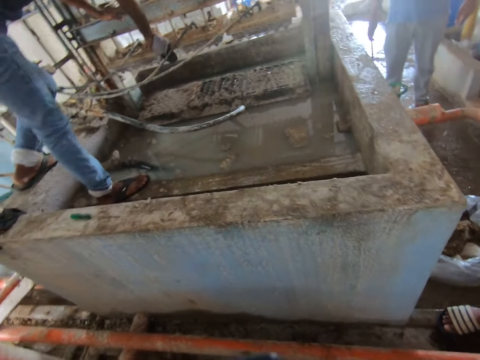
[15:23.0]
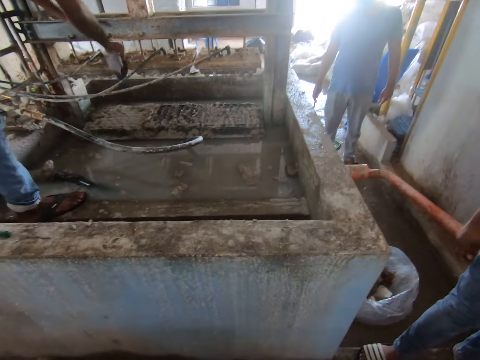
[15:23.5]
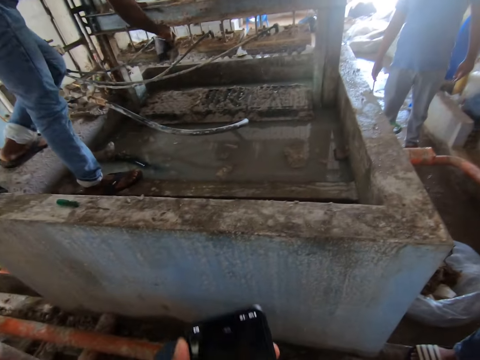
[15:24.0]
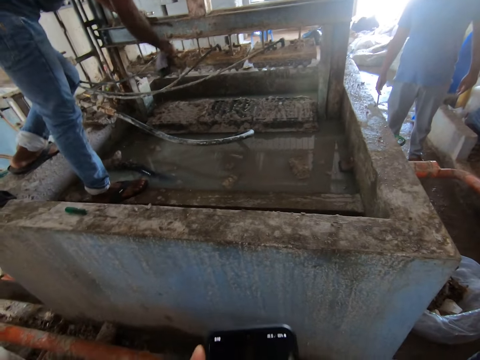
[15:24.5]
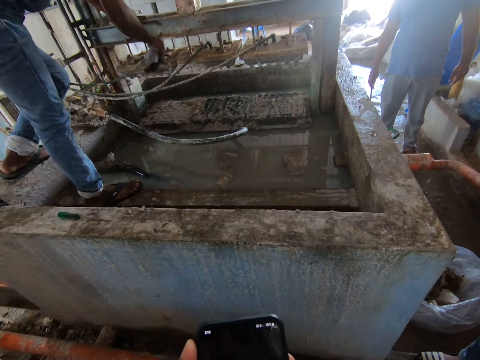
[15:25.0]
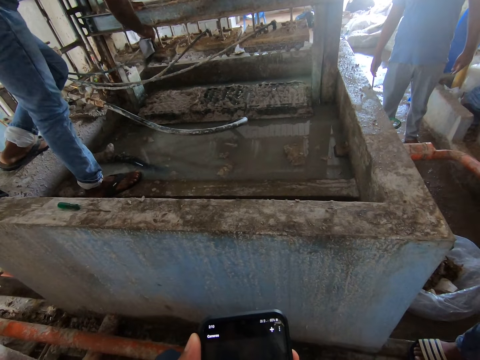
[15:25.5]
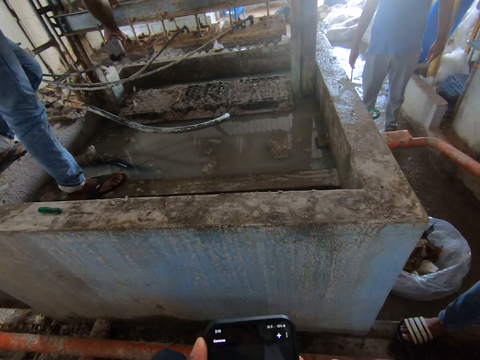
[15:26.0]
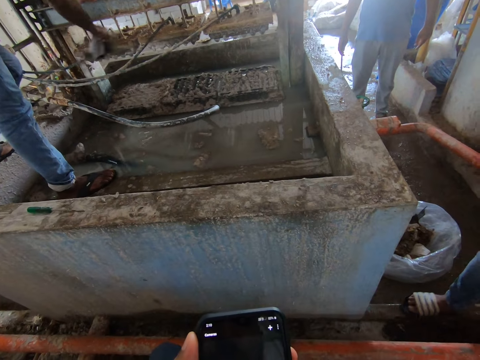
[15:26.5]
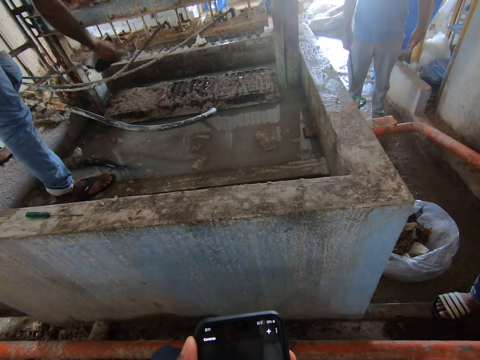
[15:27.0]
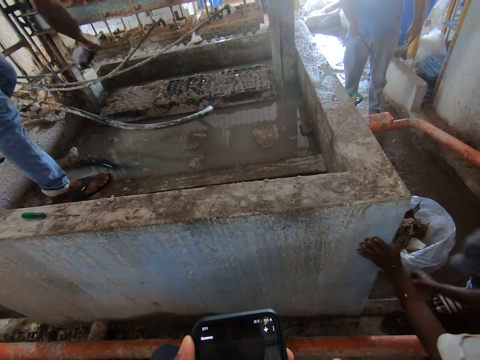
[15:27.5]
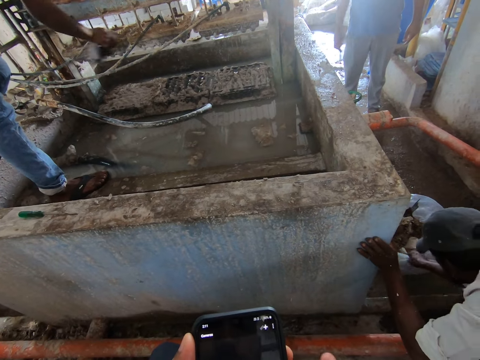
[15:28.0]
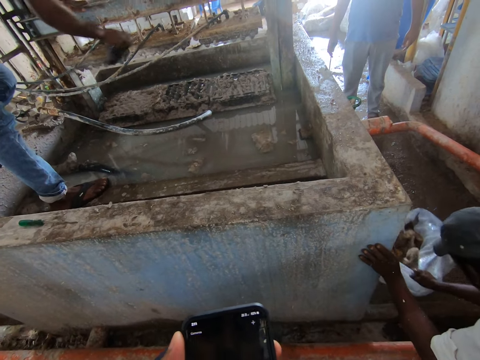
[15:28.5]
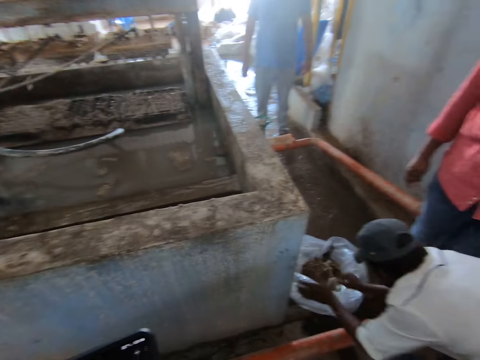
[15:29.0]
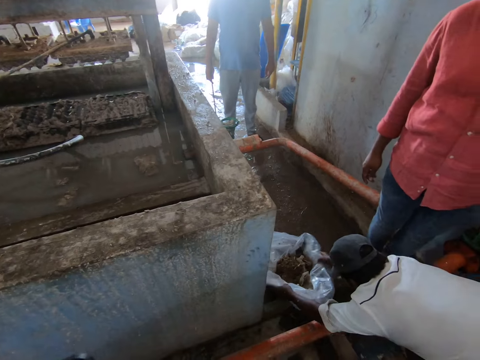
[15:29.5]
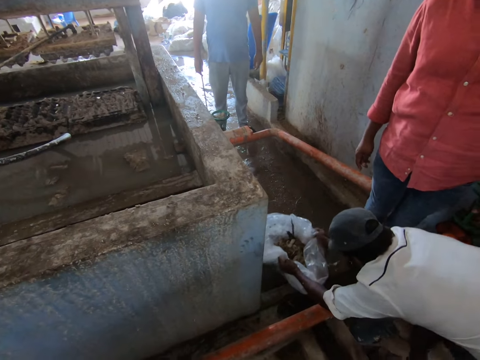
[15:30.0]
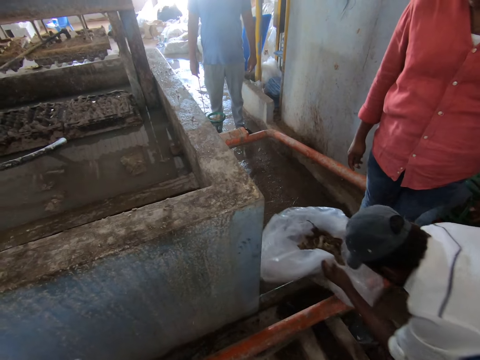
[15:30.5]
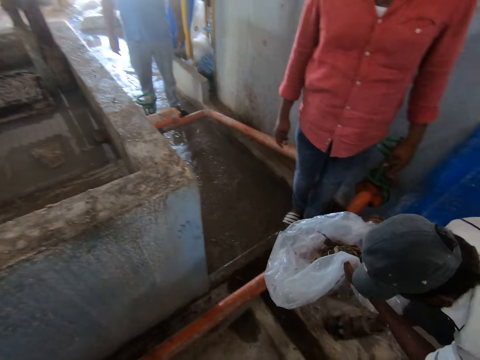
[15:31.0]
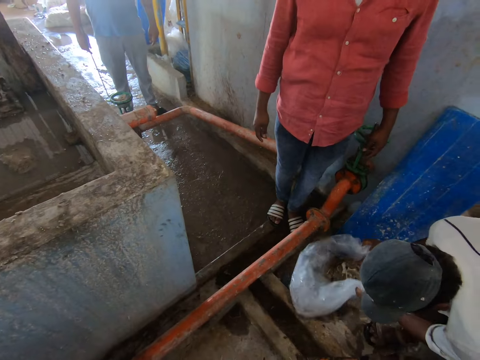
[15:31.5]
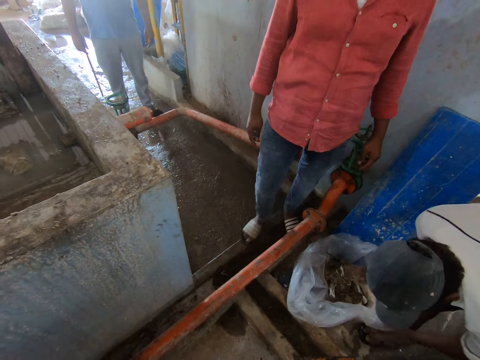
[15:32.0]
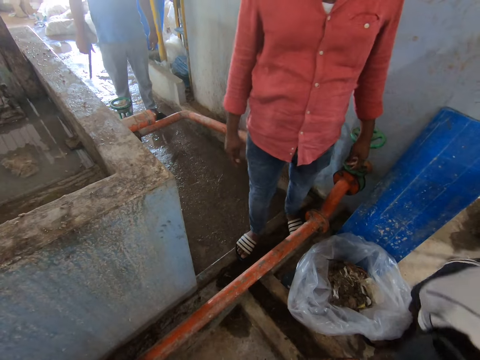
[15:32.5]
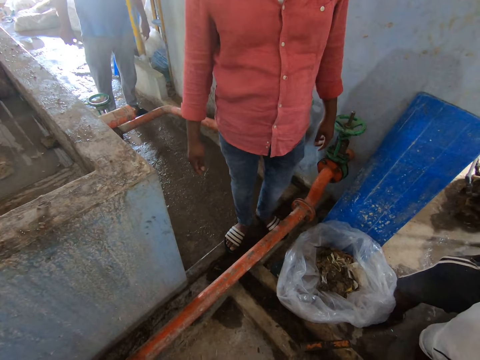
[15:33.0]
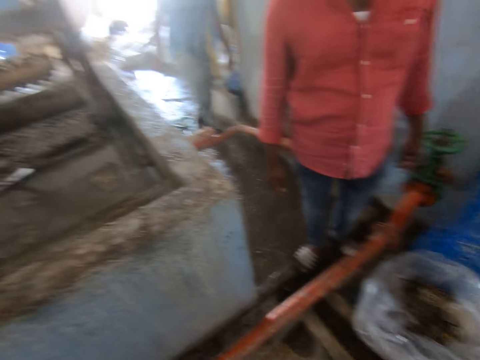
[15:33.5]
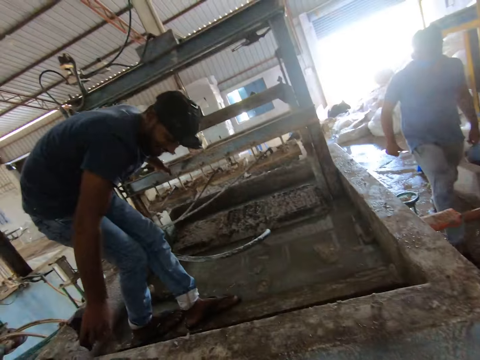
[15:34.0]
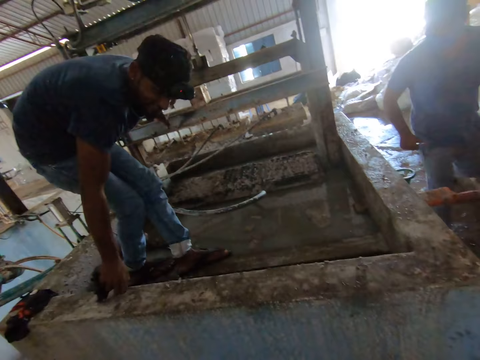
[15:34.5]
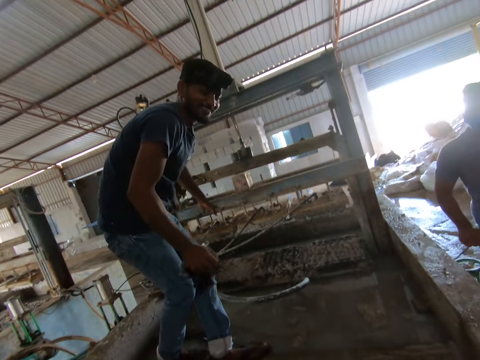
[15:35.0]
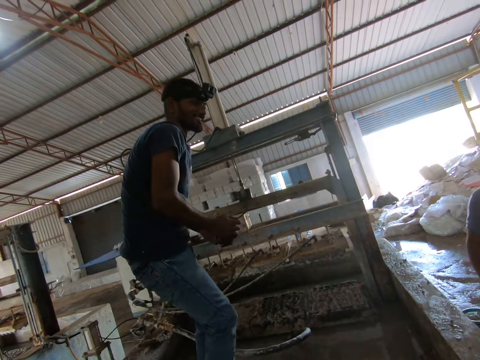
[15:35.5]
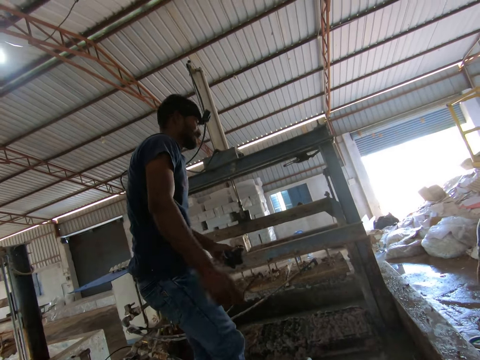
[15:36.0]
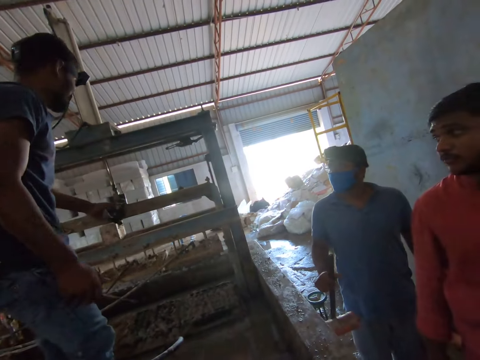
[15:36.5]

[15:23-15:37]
The camera wearer uses a phone. A person picks up a paper bag. The camera wearer looks around the room. The person places down the paper bag. Another person interacts with the camera wearer.

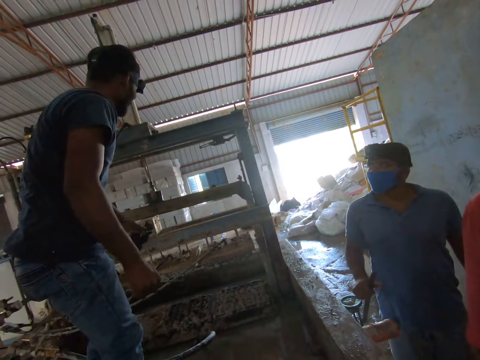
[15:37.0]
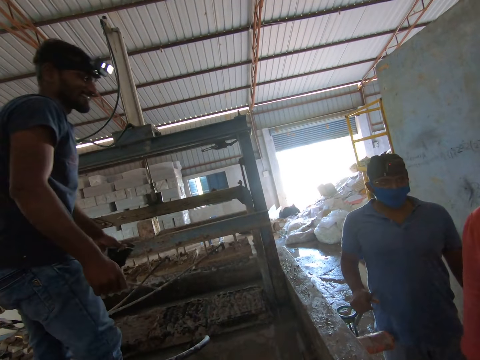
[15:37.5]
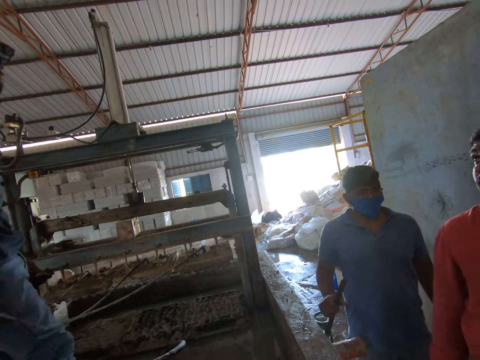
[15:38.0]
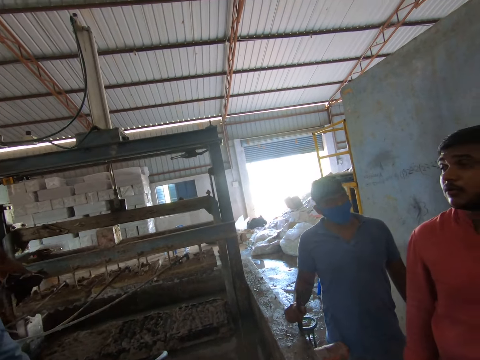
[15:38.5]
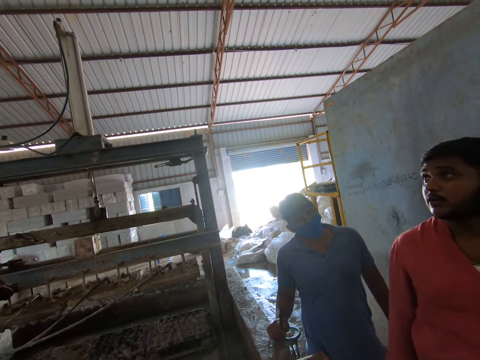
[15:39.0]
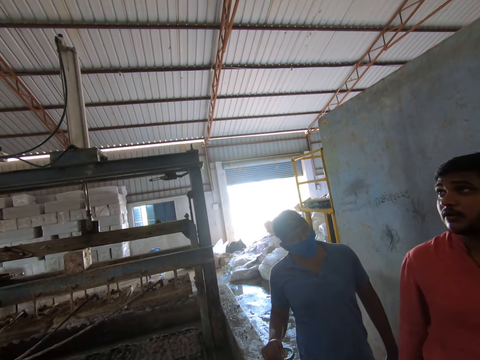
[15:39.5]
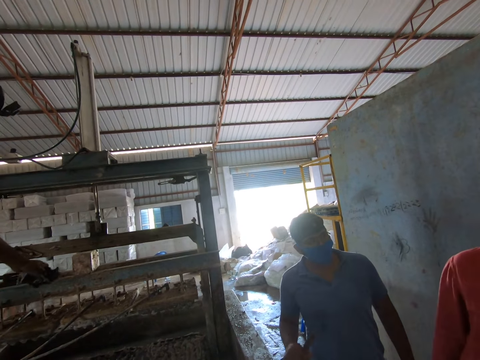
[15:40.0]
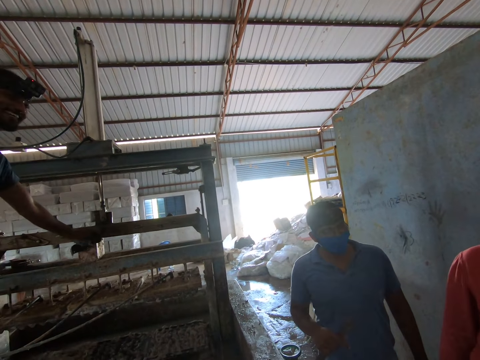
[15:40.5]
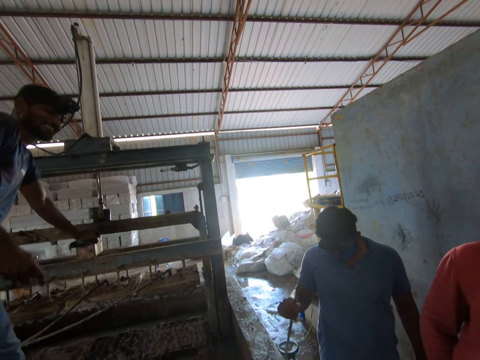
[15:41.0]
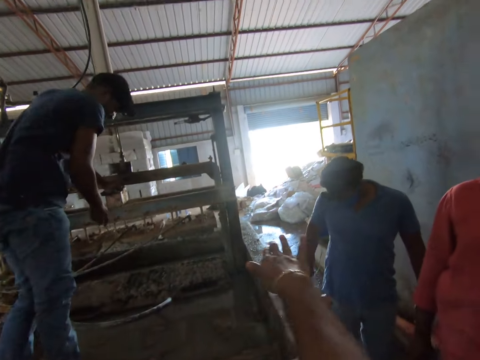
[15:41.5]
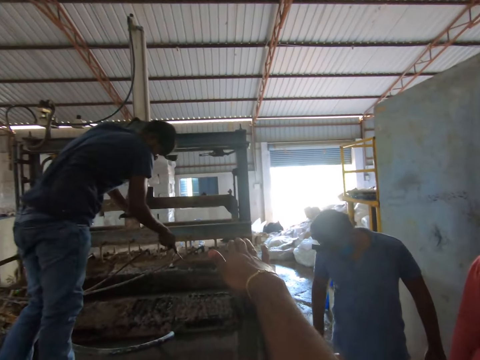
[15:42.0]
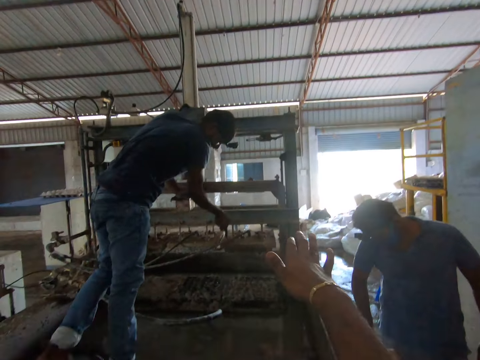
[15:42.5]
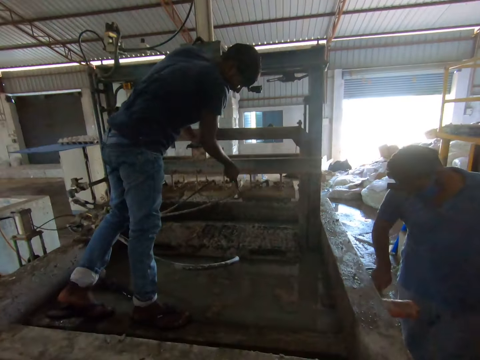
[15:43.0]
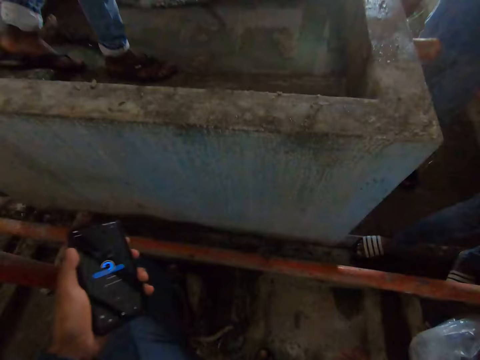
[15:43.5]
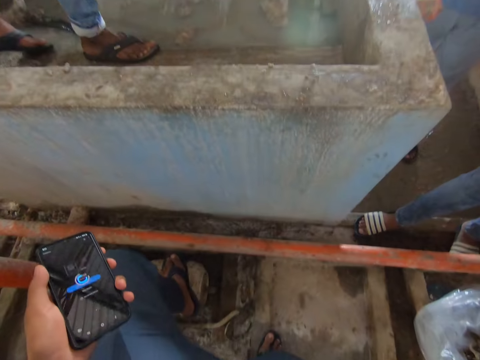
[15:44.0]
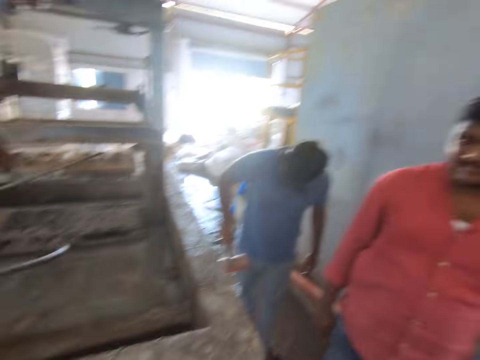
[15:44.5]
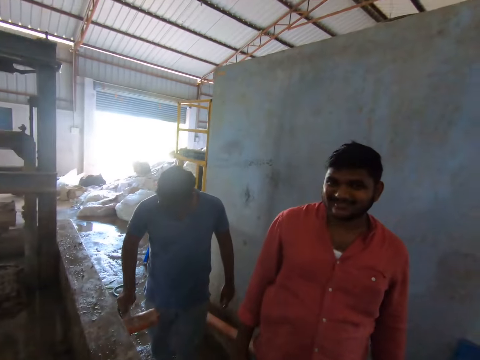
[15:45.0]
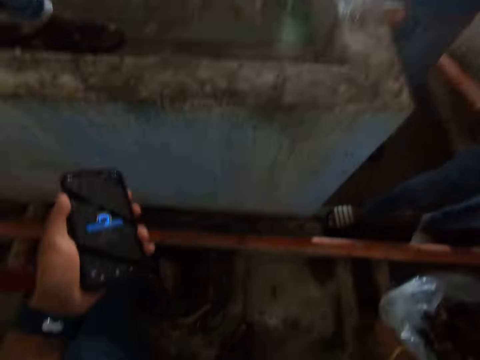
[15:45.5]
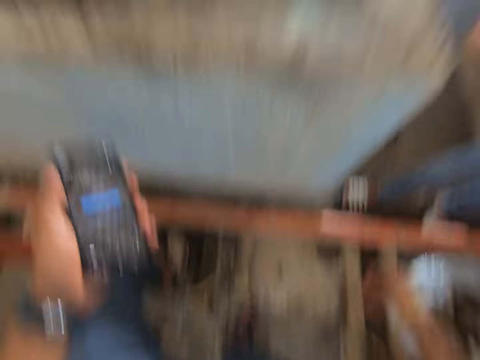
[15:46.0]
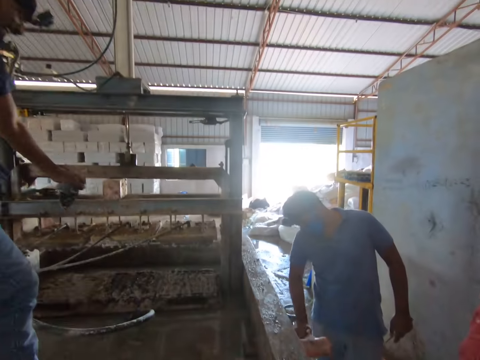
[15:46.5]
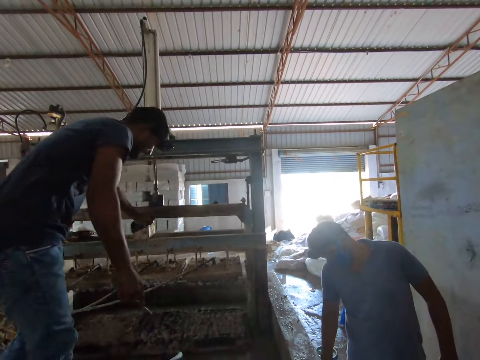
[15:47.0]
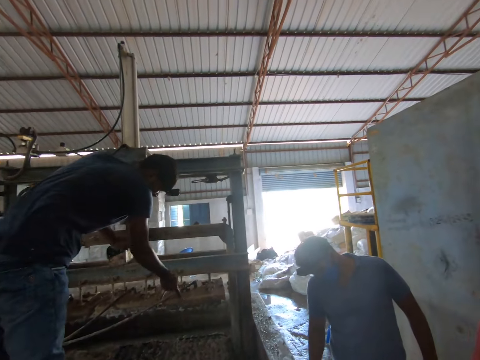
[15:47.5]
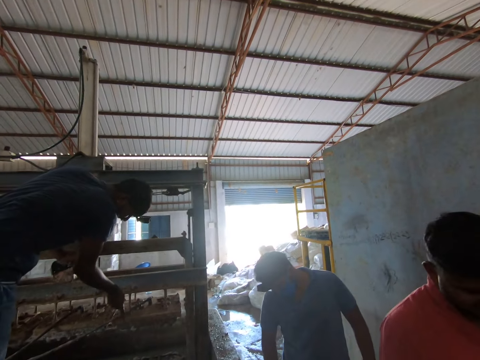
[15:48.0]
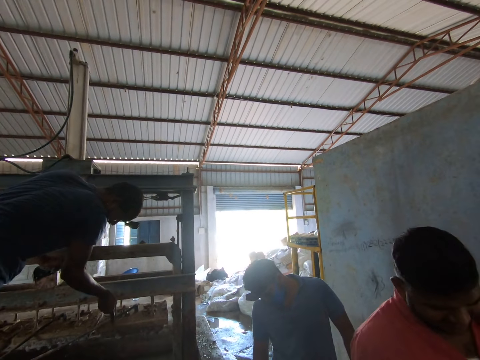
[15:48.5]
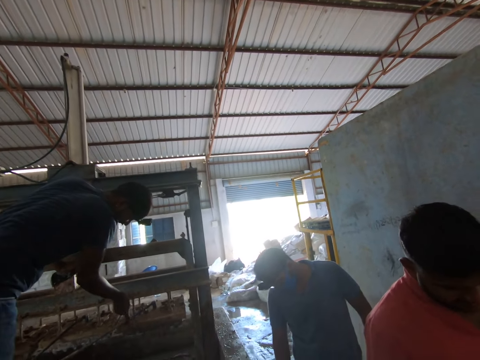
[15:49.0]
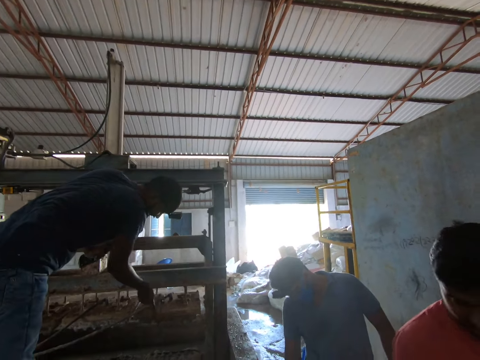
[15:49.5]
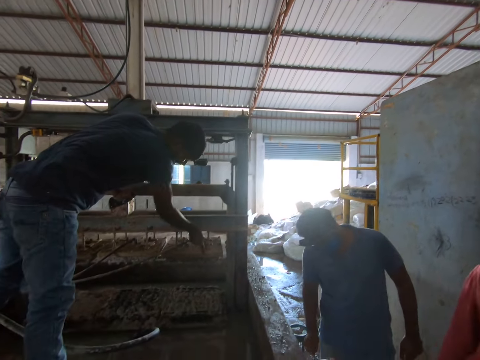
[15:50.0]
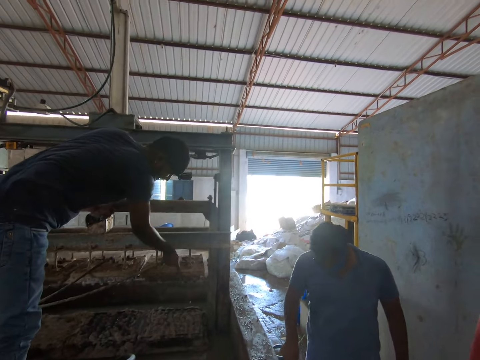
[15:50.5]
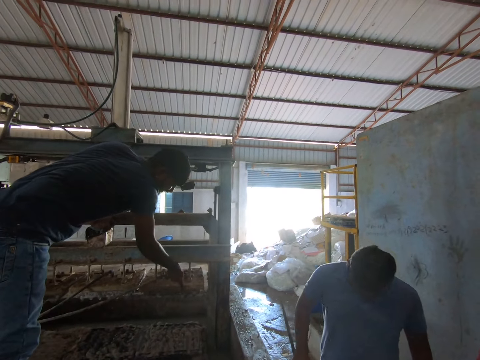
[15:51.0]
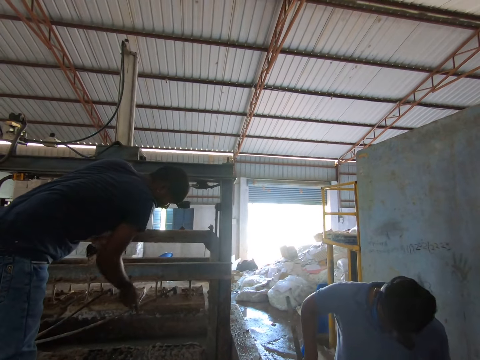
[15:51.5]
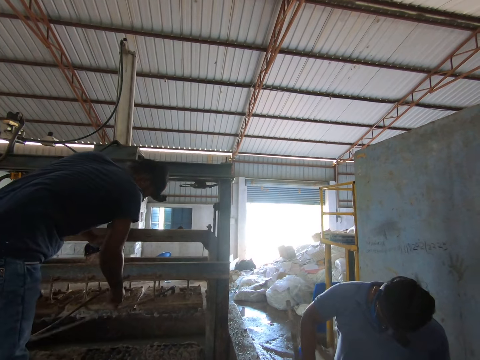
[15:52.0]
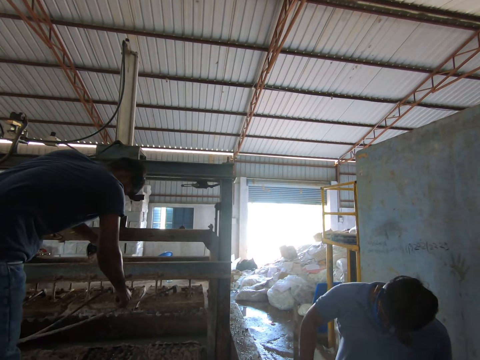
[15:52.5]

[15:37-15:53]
The camera wearer looks around. They interact with a man. They stretch the hand. They move the phone. They hold the phone. They look around the room. They interact with another person. They hold the phone. The man removes dirt from the machine with a chisel or screwdriver.
